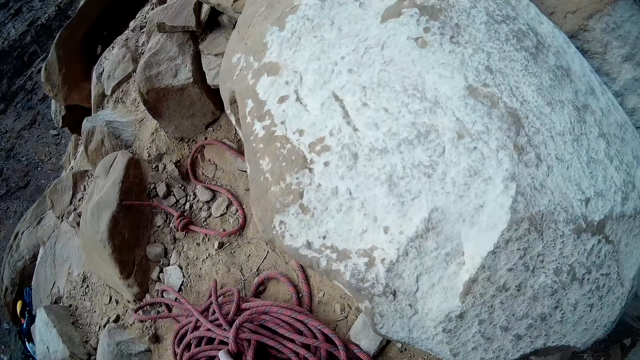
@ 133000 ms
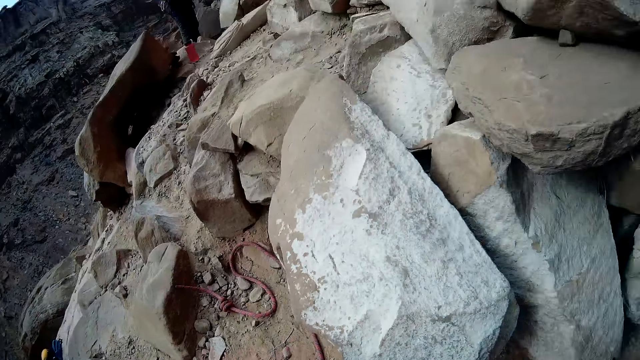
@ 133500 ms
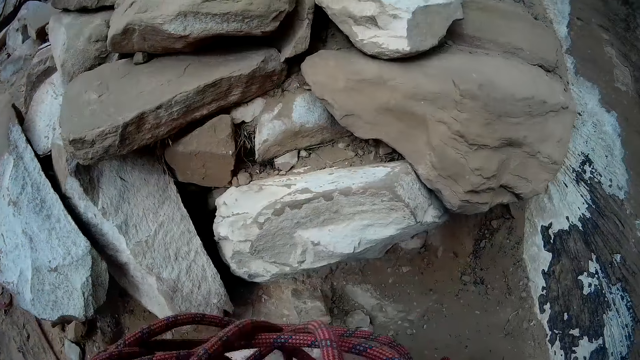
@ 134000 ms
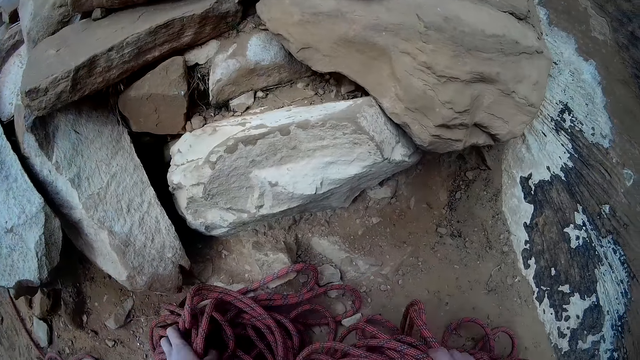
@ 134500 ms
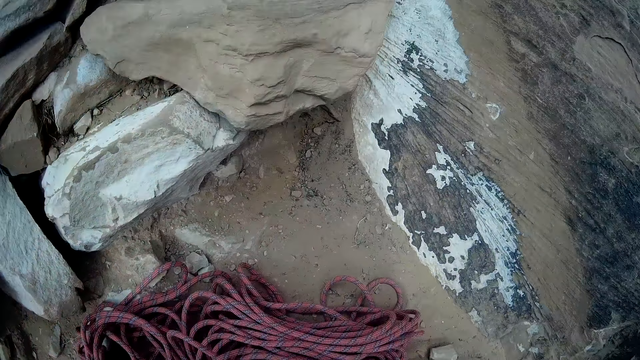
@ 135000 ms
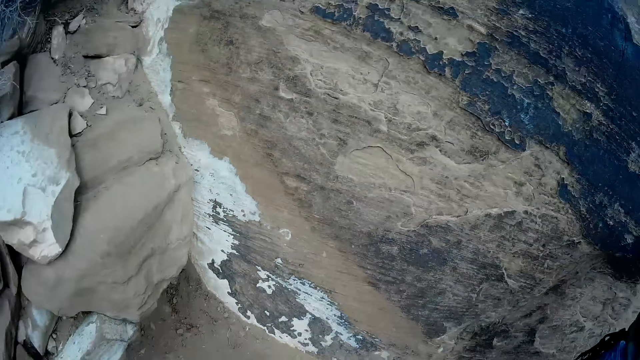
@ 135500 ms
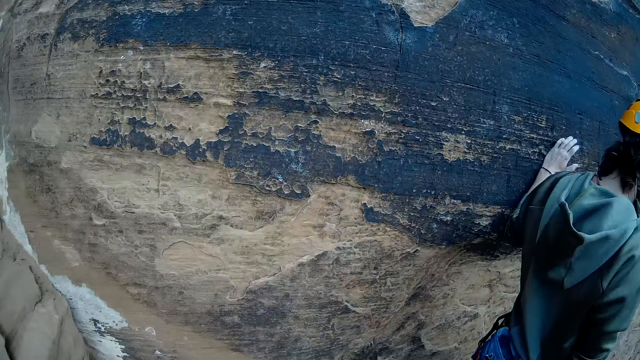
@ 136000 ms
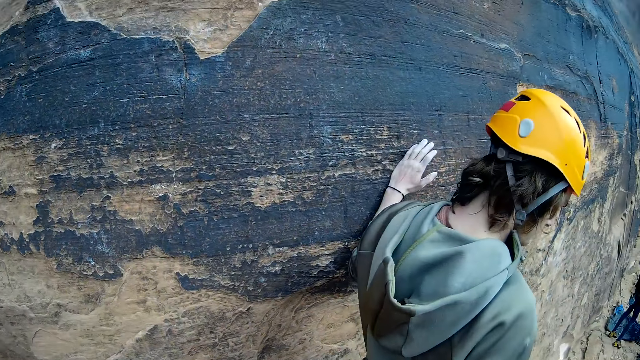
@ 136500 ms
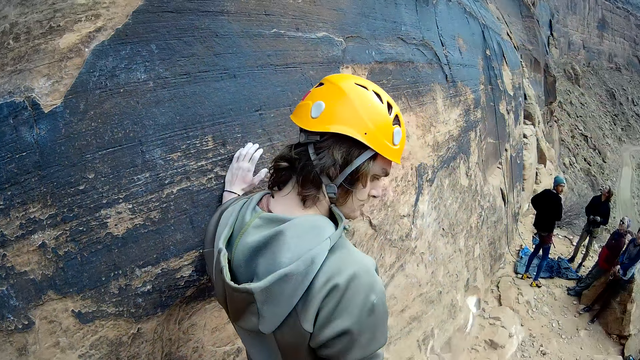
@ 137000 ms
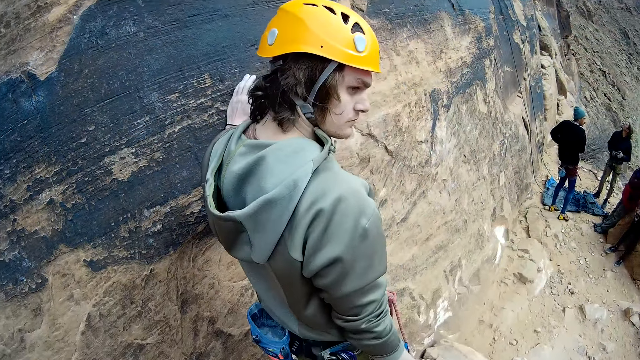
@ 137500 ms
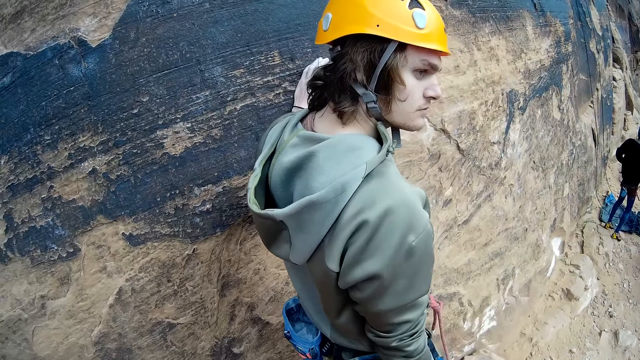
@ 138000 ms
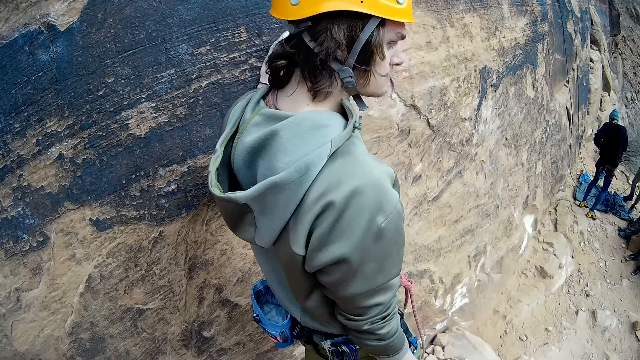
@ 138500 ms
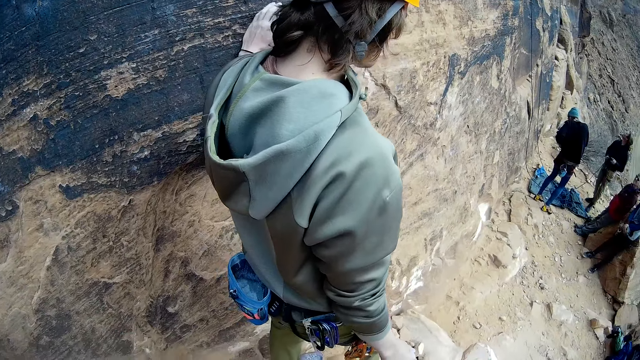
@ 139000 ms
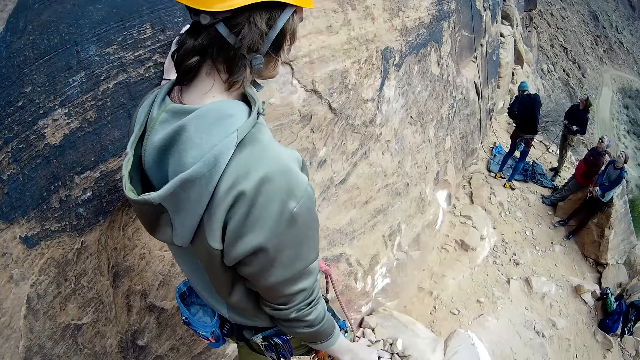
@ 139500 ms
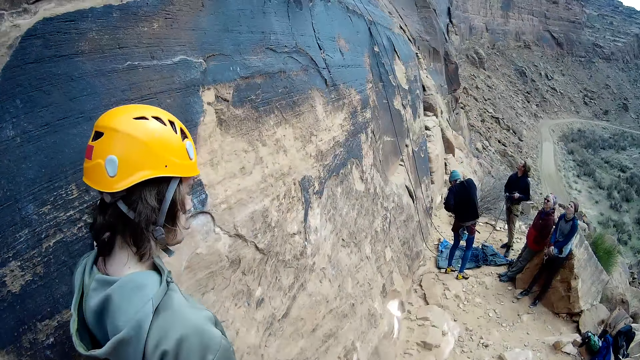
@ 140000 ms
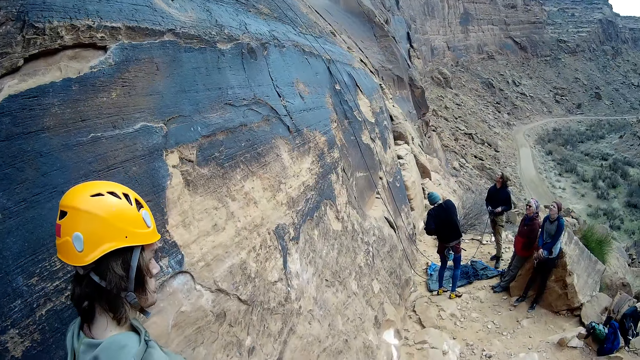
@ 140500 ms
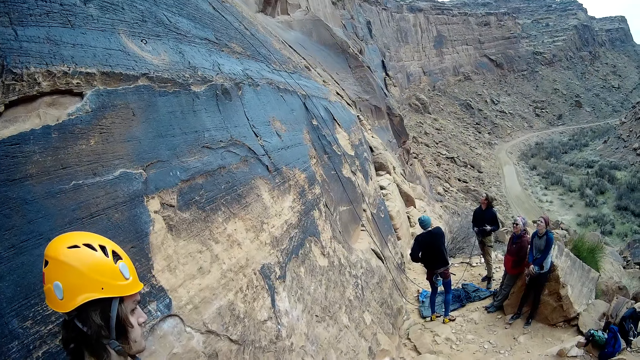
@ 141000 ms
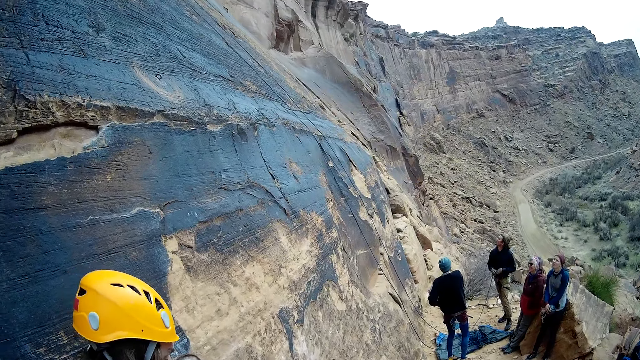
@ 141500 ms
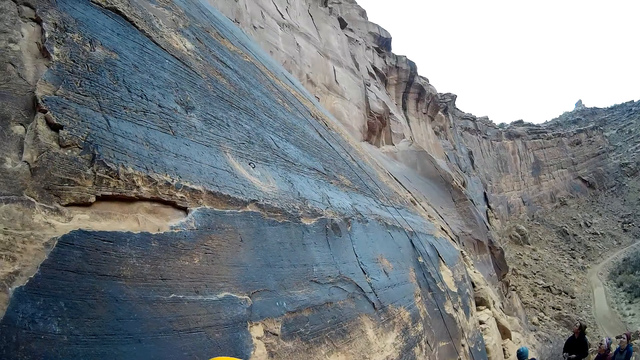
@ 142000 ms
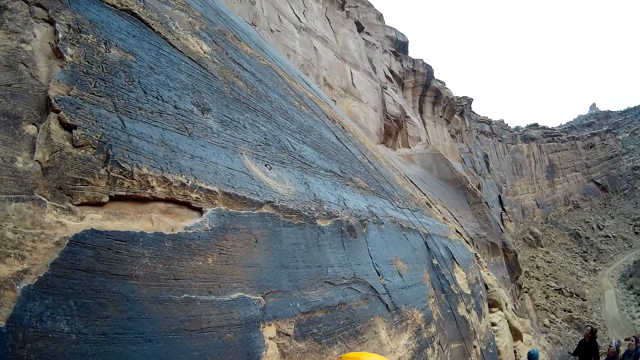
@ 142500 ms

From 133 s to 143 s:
A man stands near the camera wearer. The camera wearer looks at a man, another man, a third man, a fourth man and a woman.

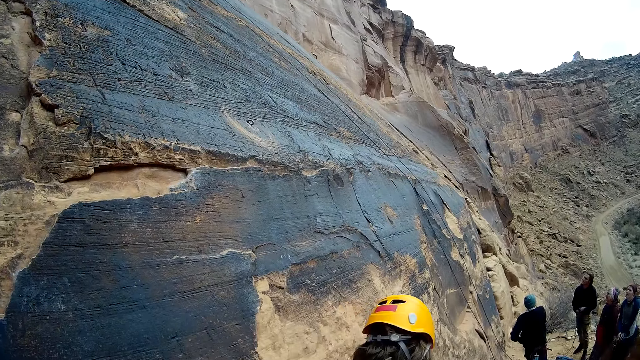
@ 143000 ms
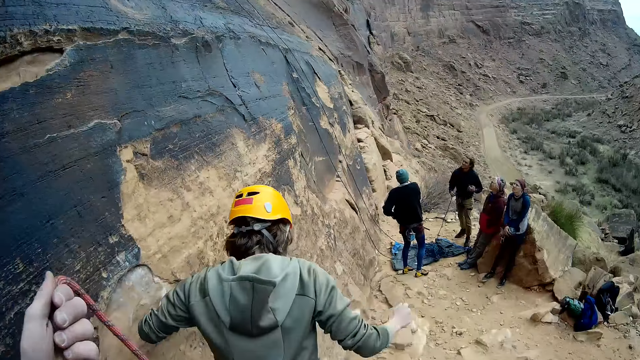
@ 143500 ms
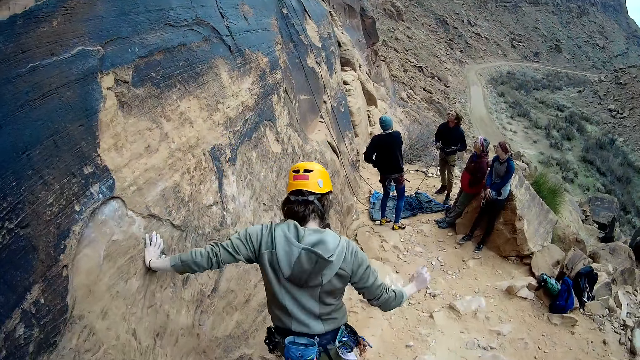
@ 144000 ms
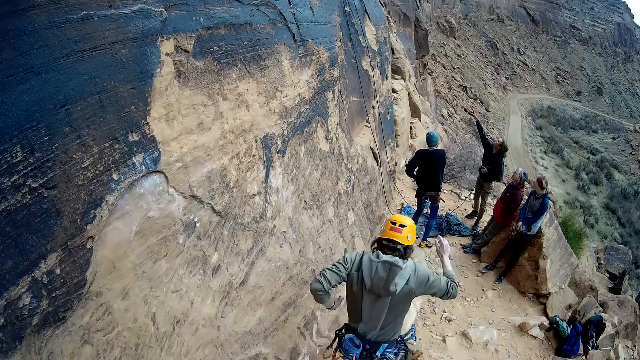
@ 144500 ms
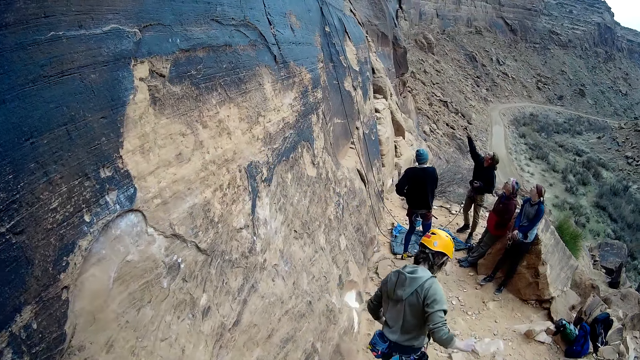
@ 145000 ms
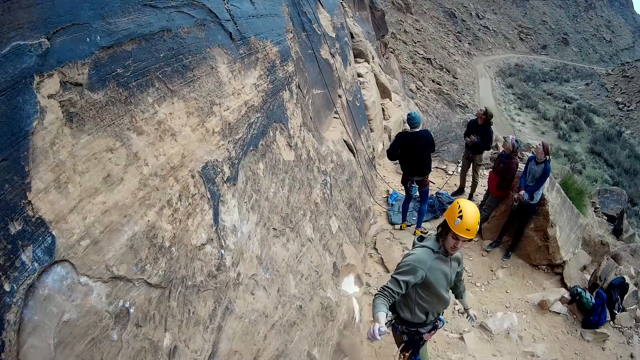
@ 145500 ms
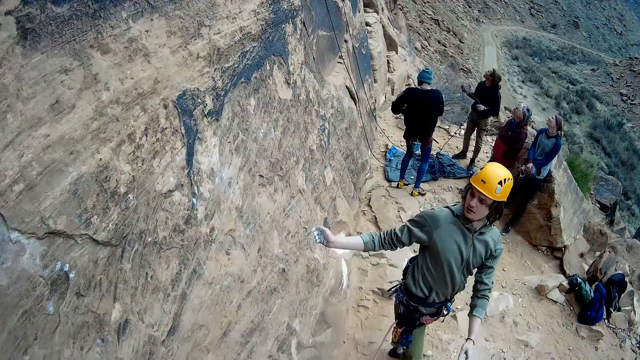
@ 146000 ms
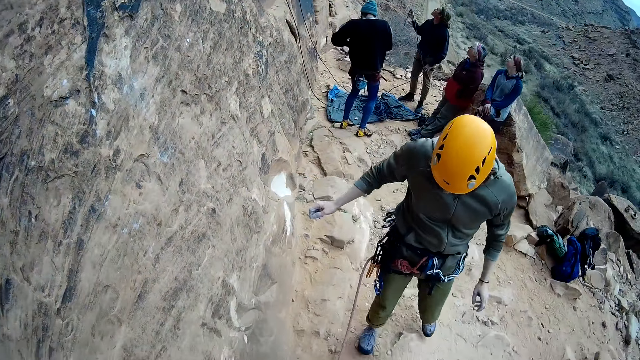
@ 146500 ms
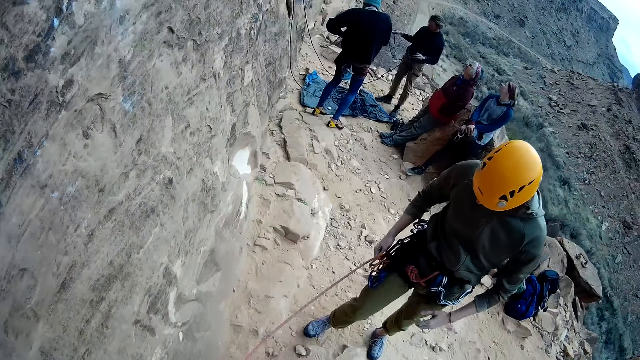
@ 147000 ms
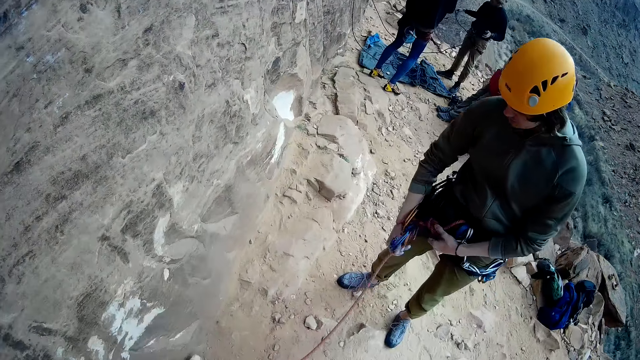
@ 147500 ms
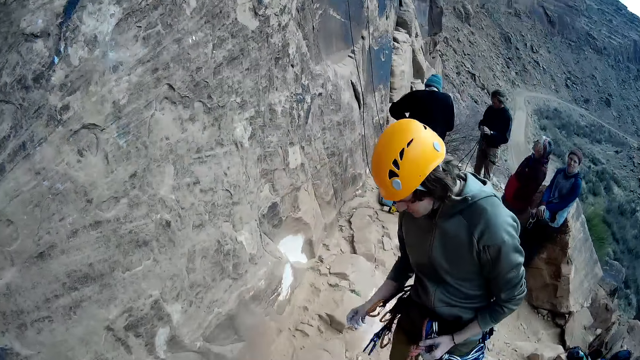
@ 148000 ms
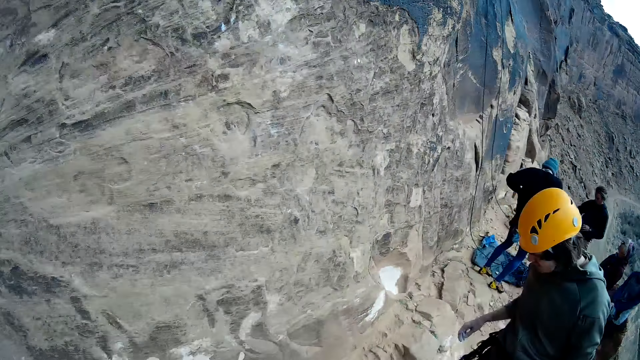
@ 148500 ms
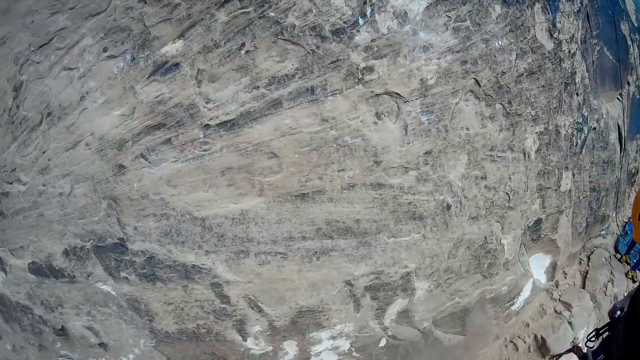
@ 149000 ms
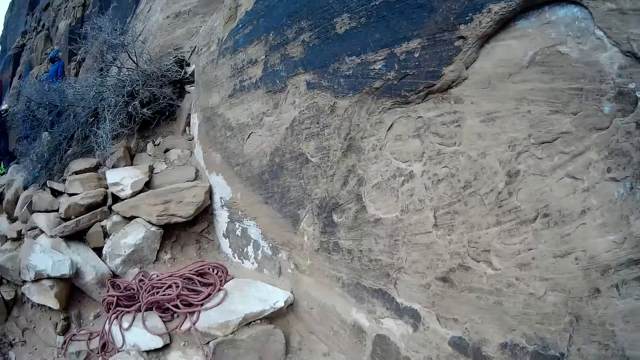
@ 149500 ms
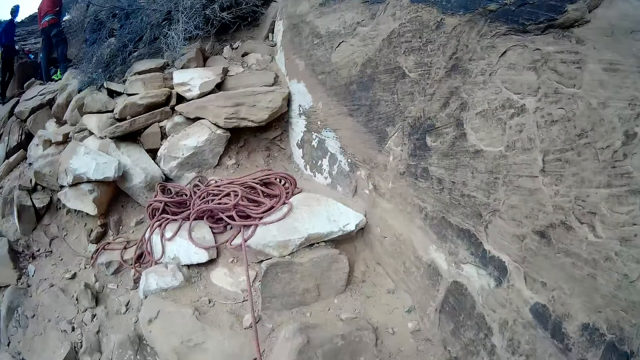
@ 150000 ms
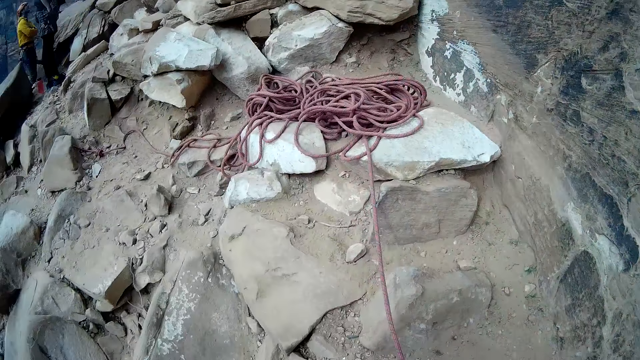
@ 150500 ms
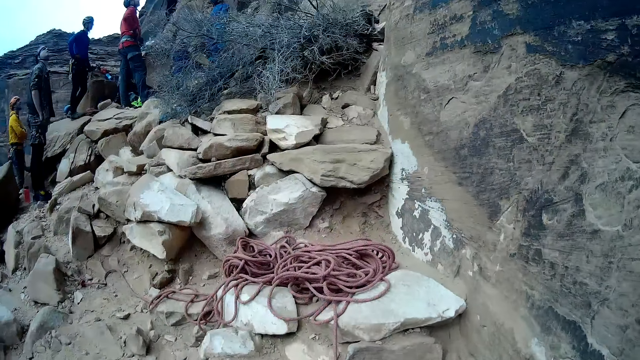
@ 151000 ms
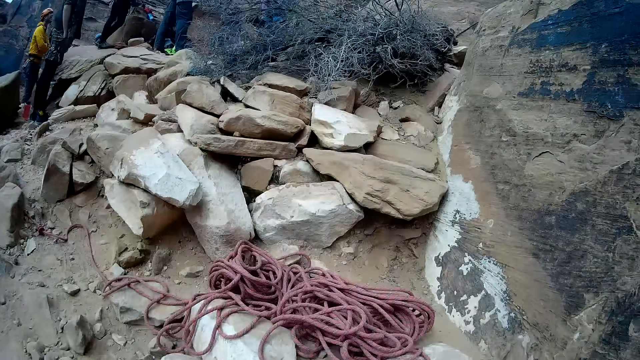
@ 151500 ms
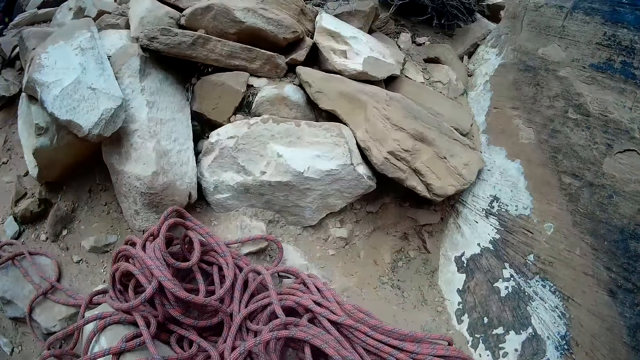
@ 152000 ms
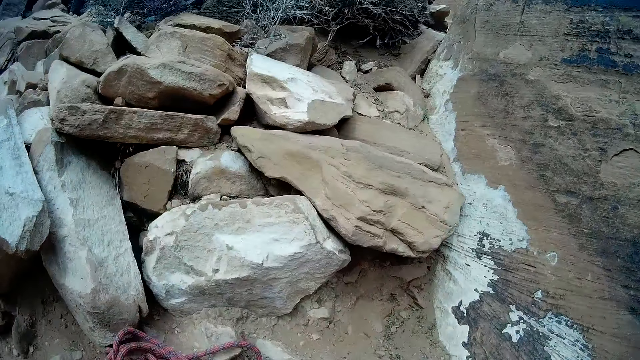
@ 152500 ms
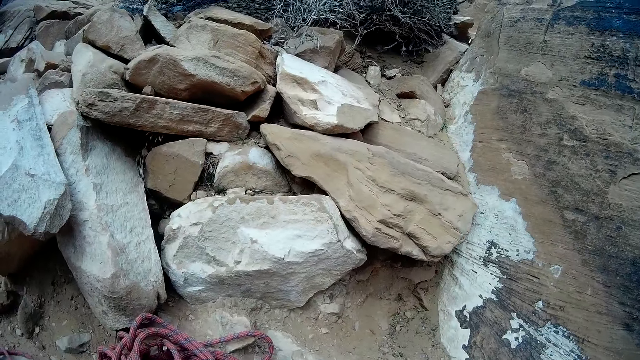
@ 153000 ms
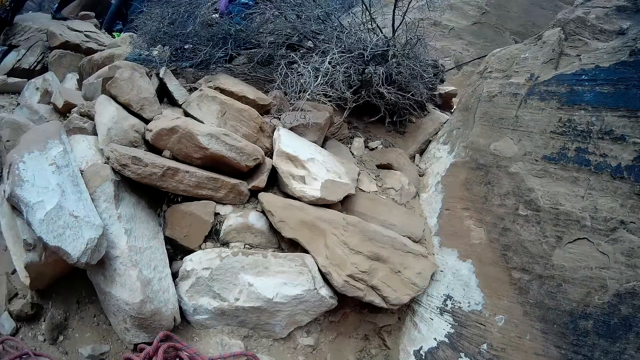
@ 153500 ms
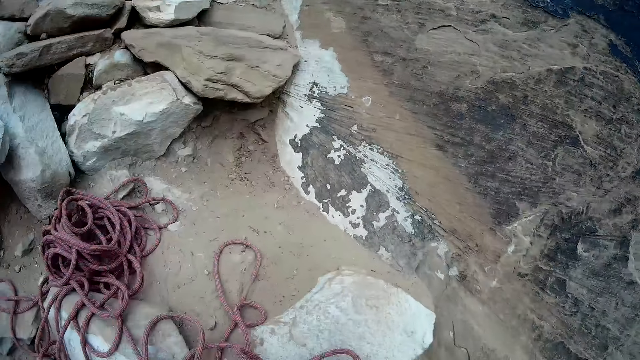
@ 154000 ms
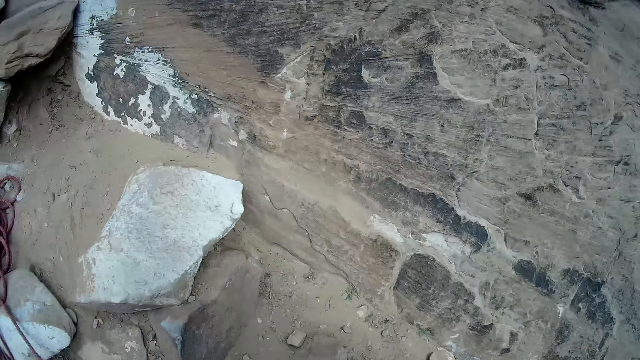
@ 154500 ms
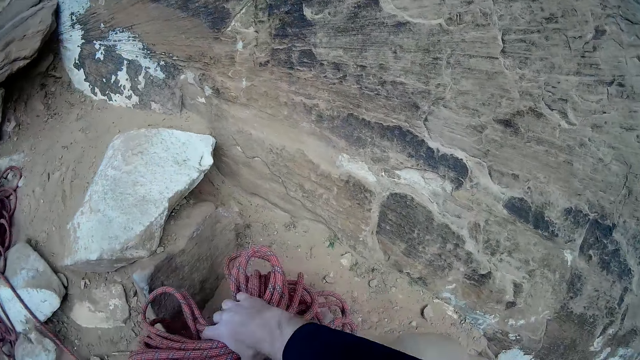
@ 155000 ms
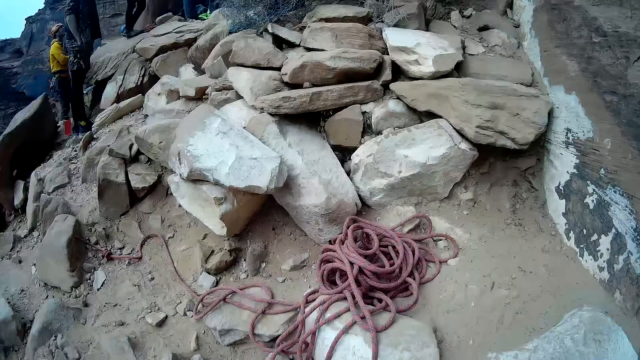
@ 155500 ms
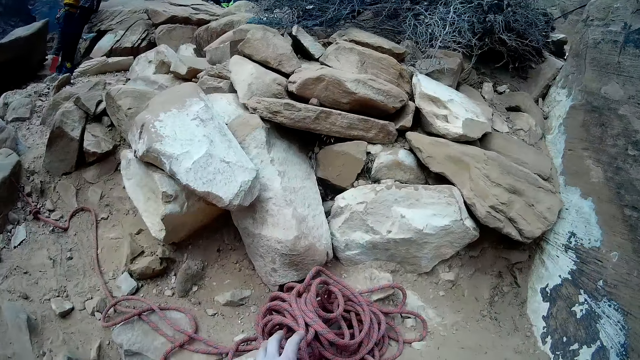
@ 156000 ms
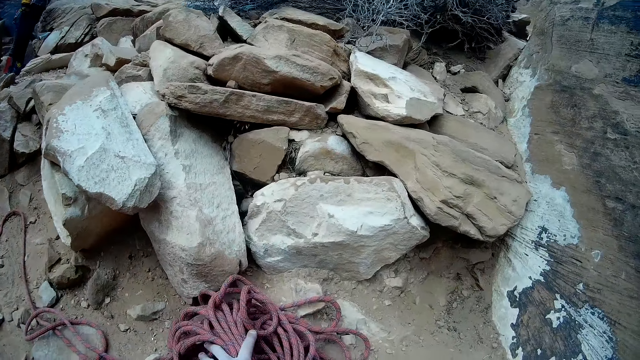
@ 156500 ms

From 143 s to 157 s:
A man descends a mountain slope. The man walks towards another man, a woman and another woman. The first man holds a rope. The first man examines his rope. The camera wearer pulls the rope on the ground.
